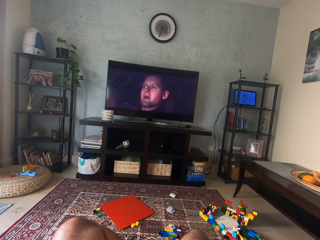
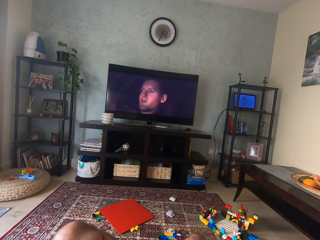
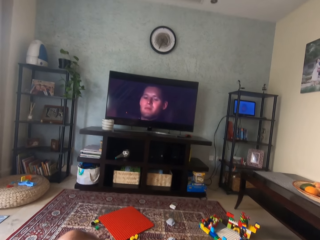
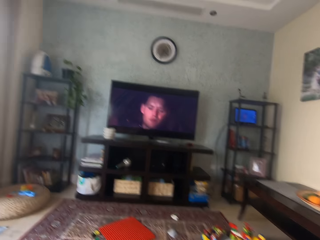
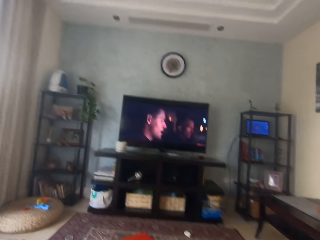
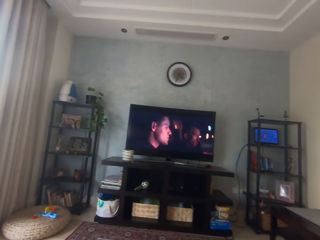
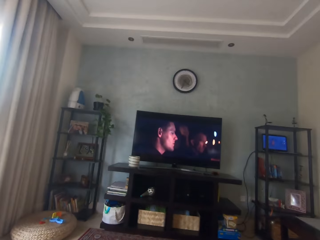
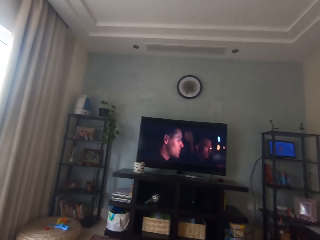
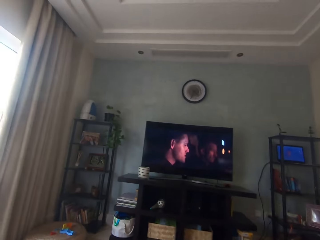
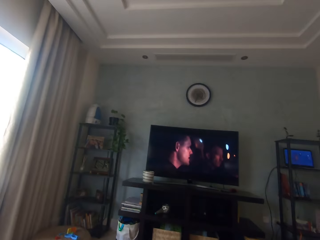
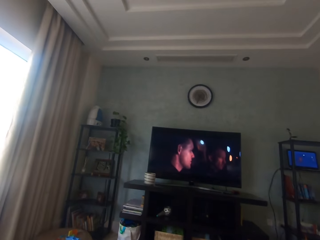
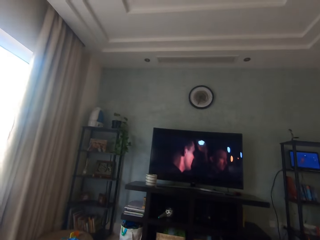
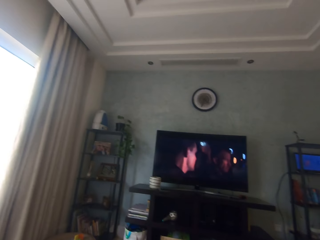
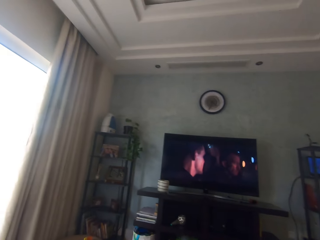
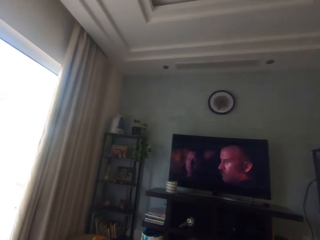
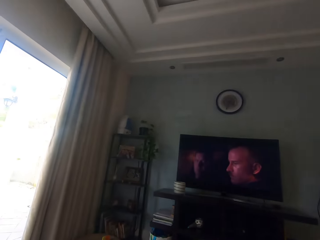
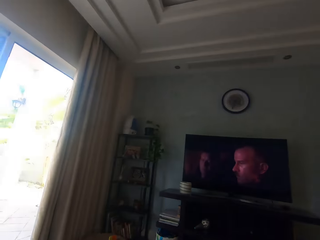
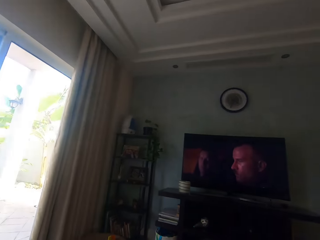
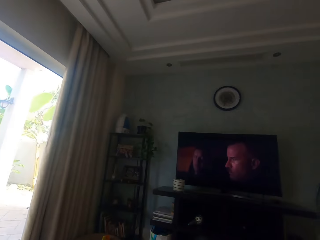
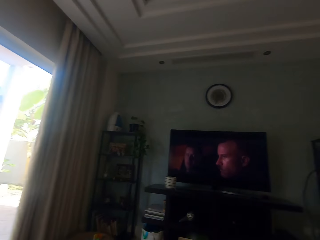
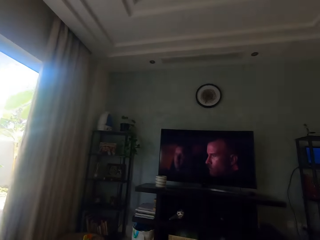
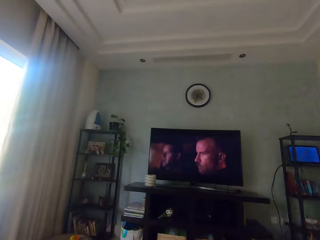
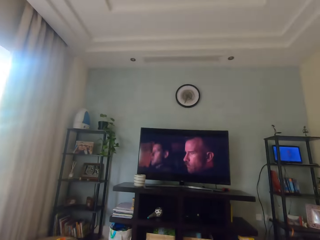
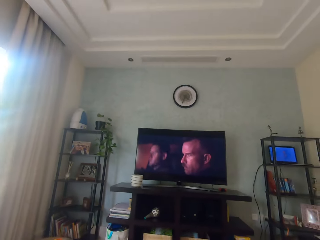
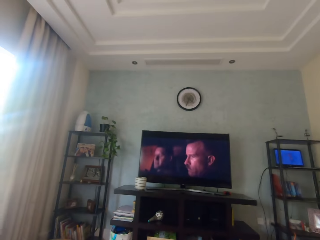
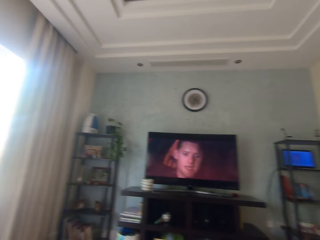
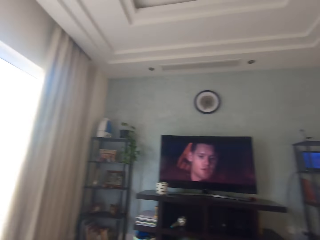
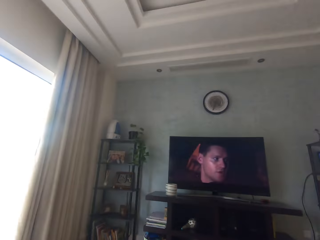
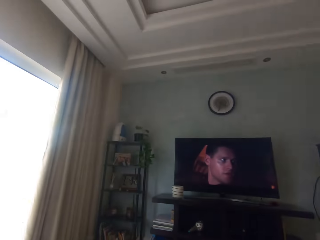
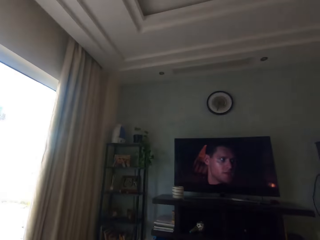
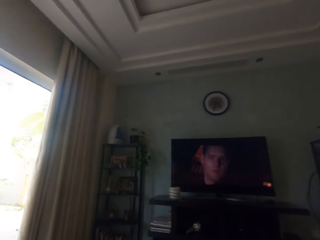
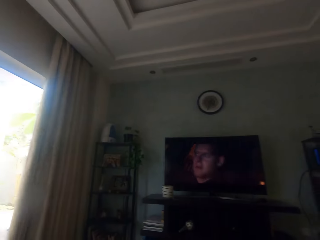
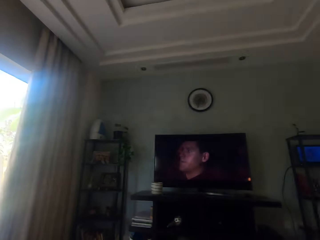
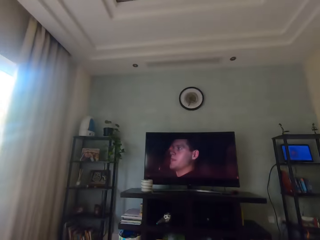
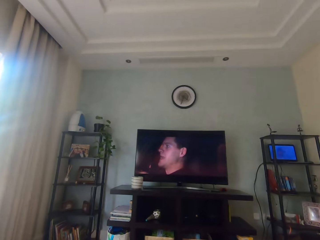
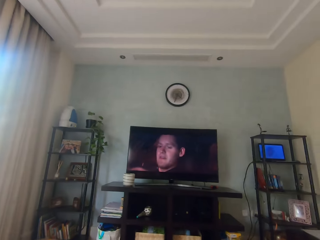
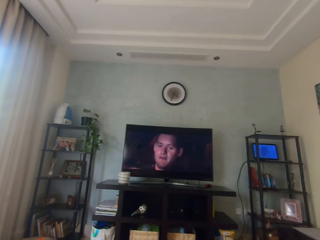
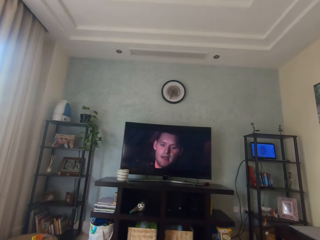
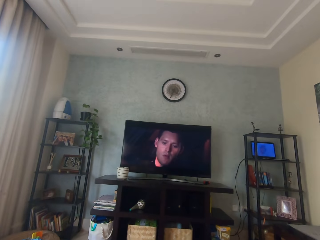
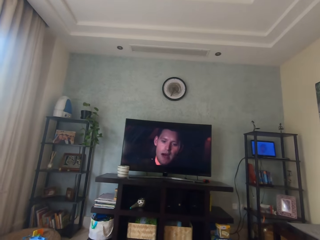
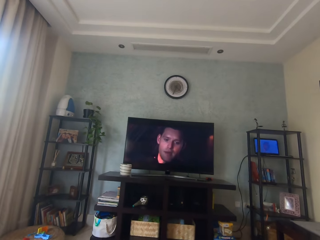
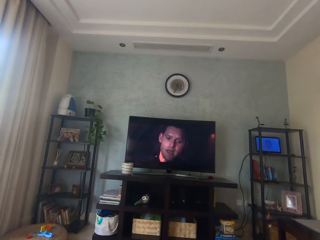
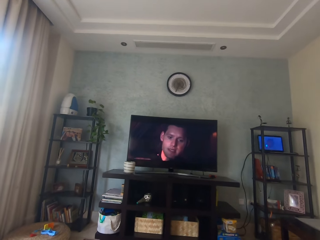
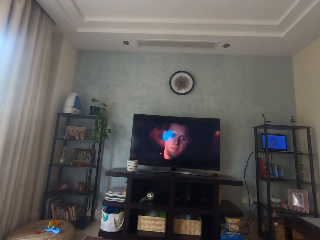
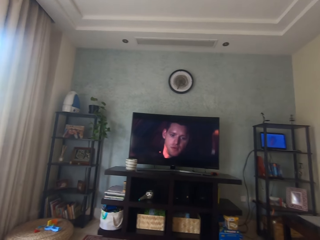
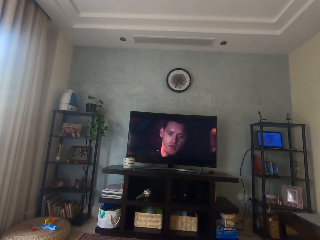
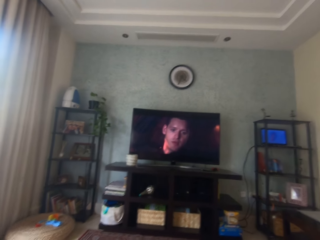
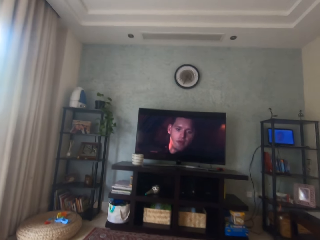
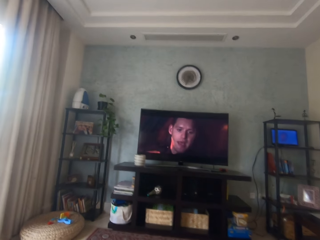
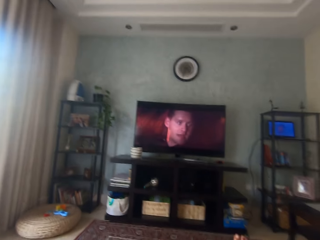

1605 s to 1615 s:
The camera wearer looks around. They watch television.

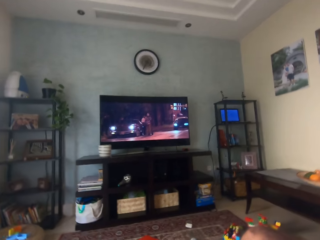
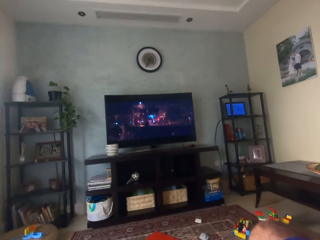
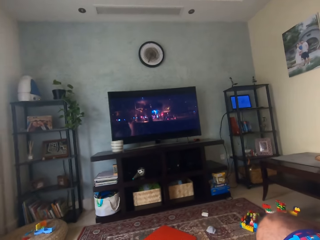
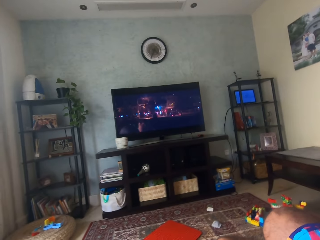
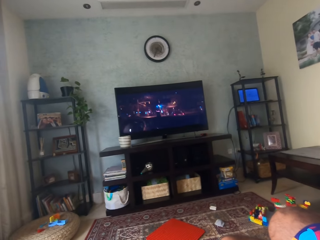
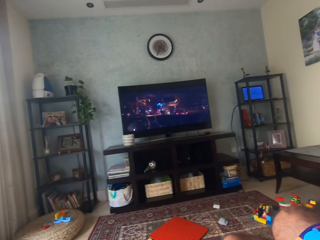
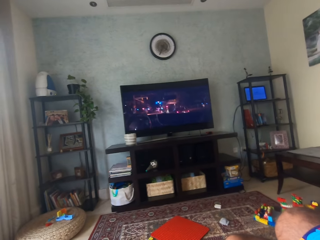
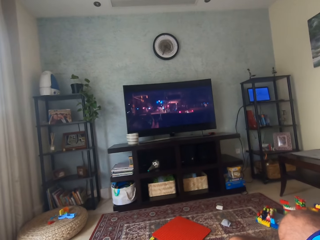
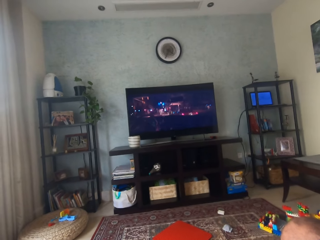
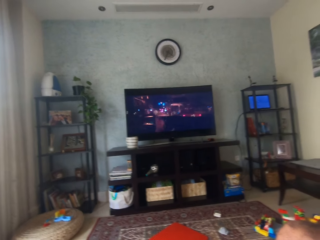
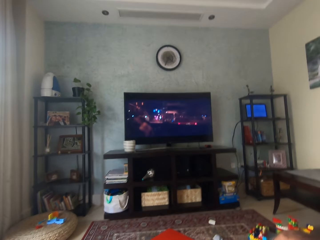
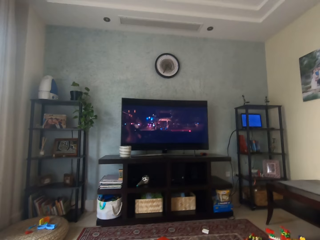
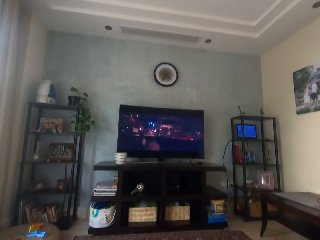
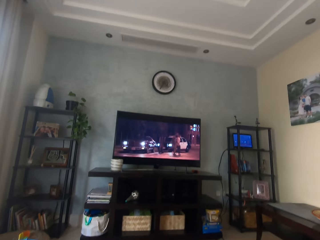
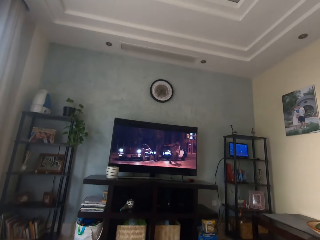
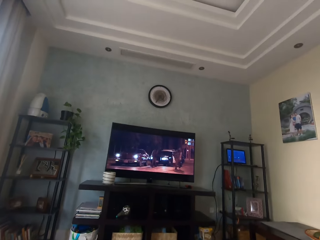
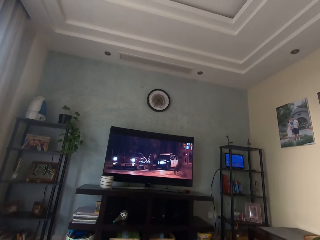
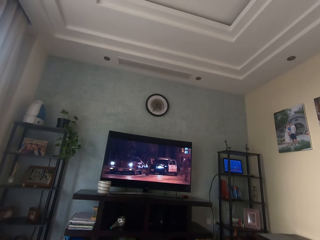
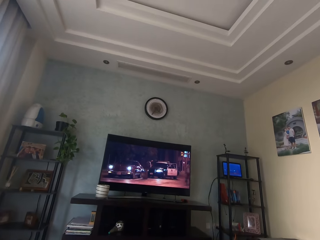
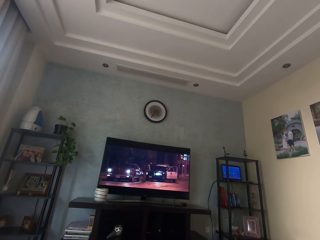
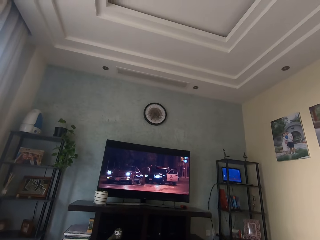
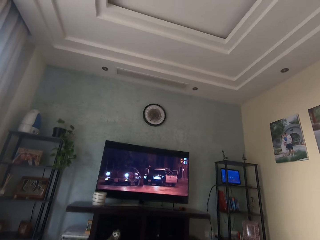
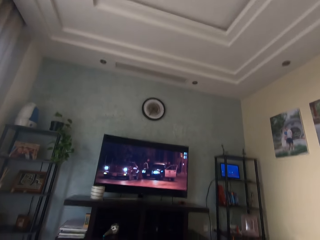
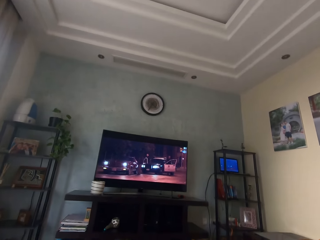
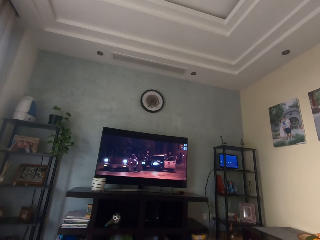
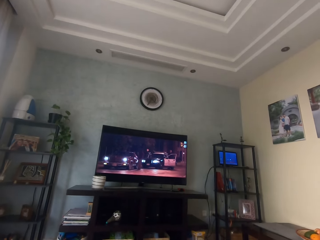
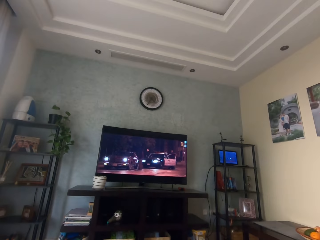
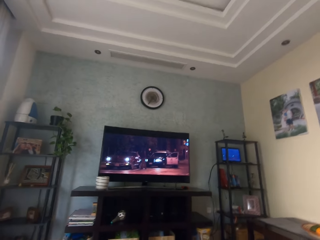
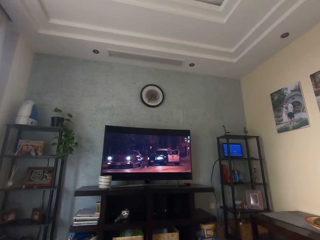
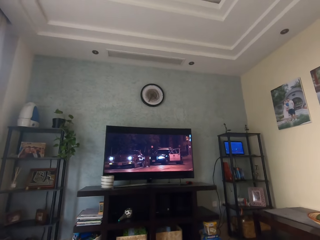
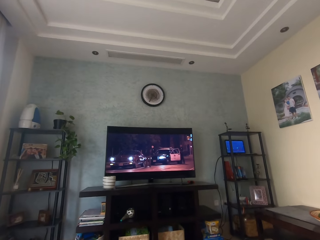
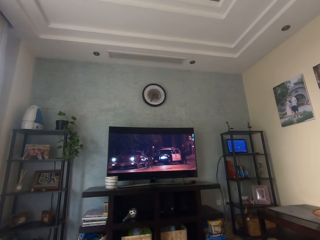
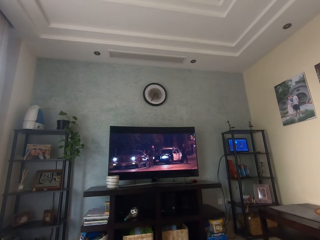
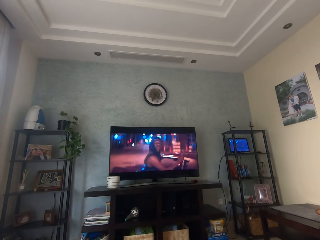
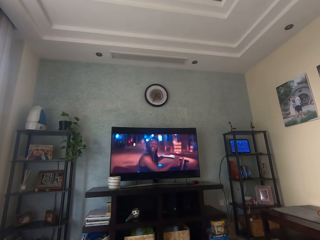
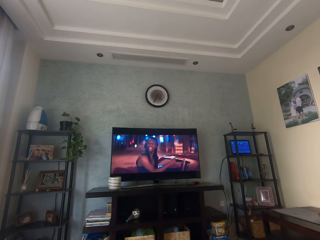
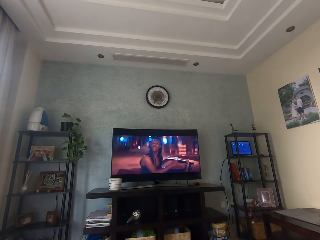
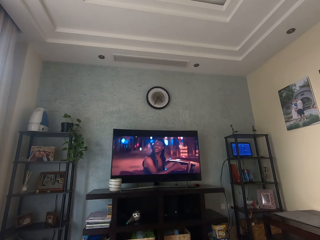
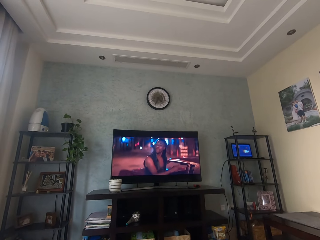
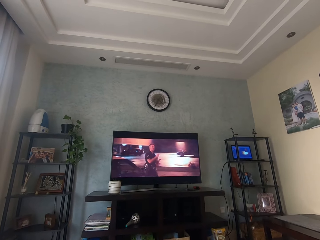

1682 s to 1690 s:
The camera wearer looks around. They watch television.

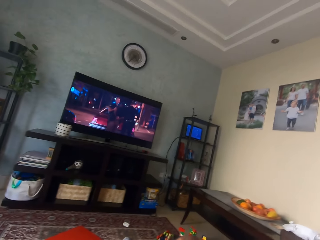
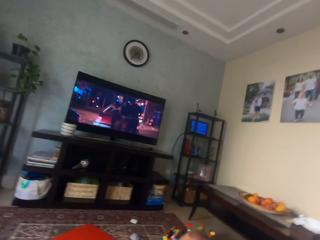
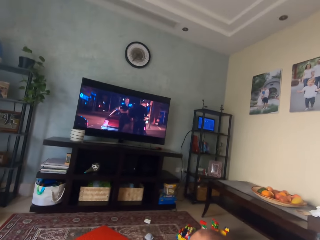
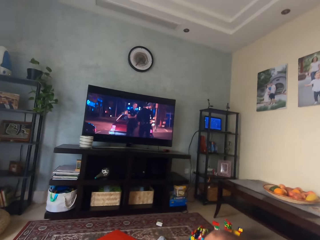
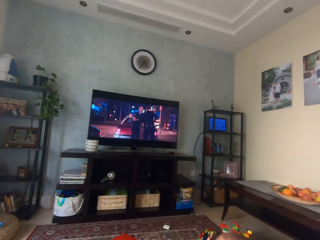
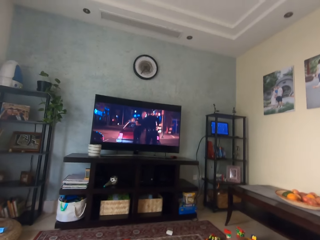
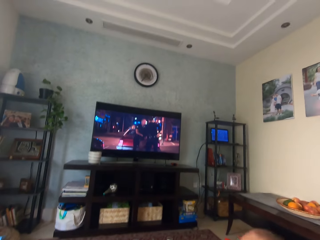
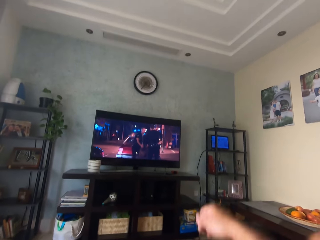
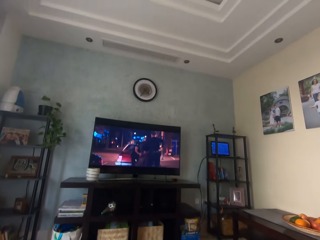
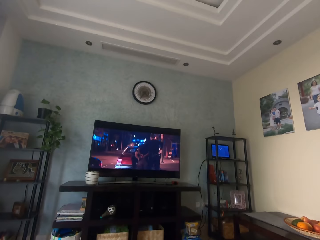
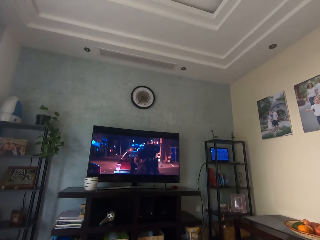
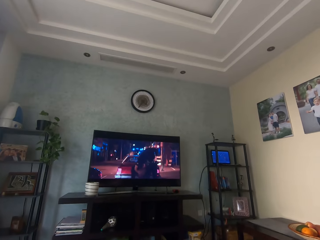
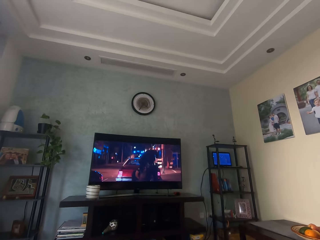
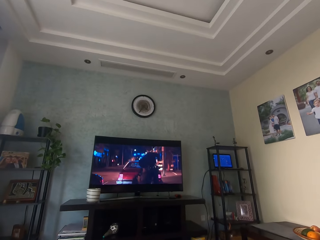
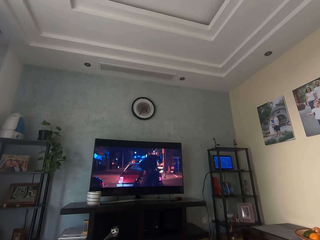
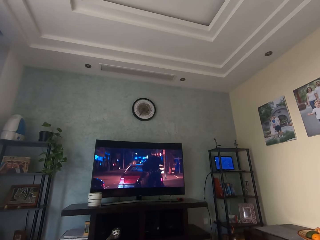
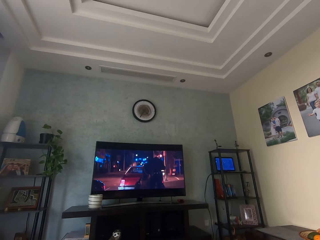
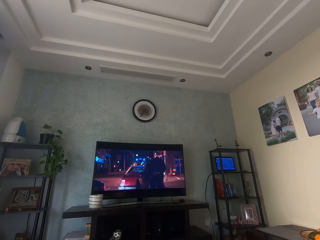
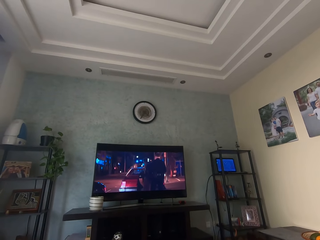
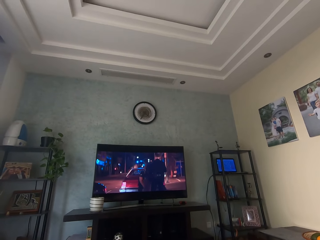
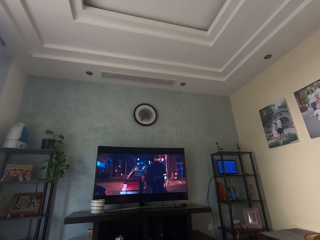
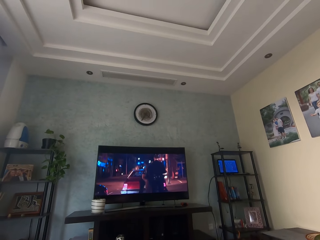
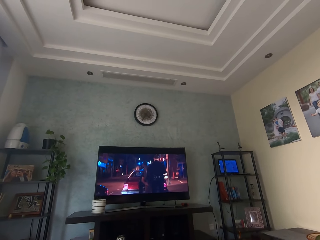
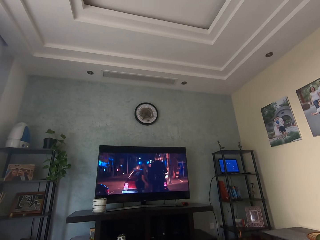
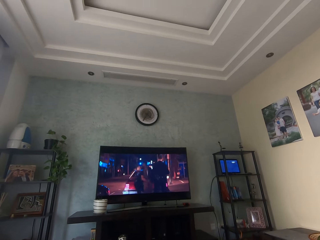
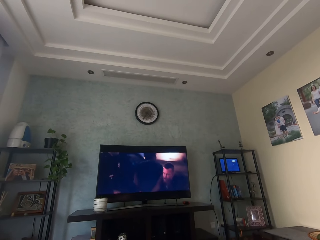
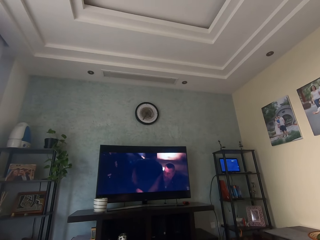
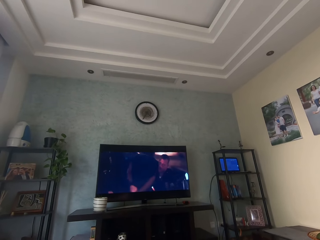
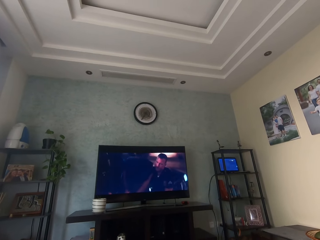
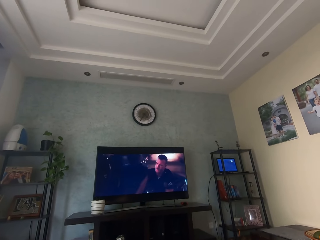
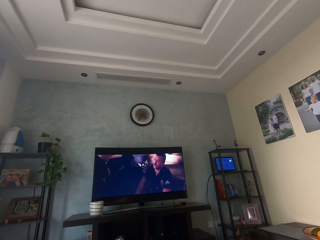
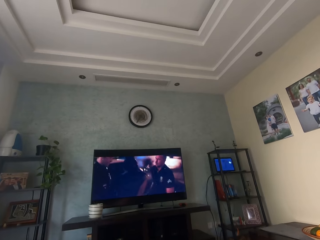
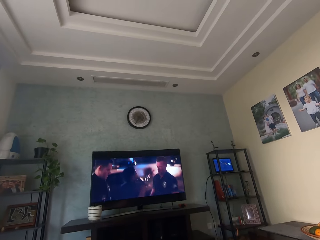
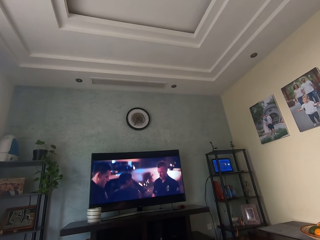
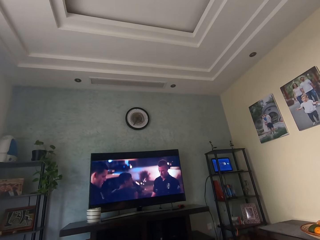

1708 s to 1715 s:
The camera wearer moves the right hand. They watch television.
